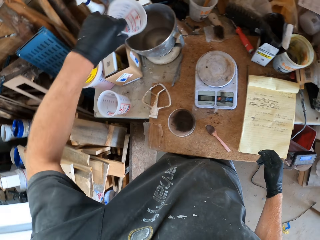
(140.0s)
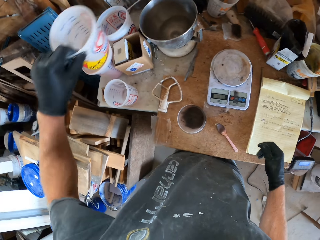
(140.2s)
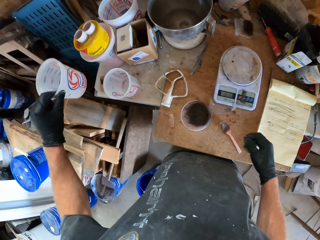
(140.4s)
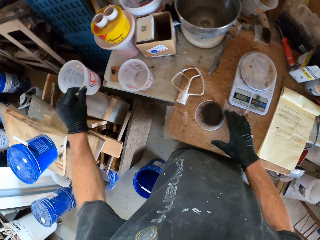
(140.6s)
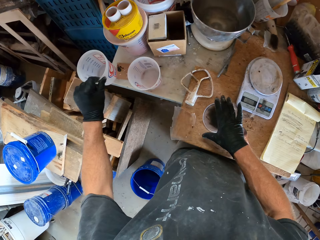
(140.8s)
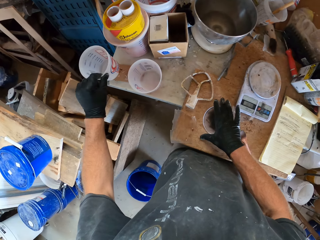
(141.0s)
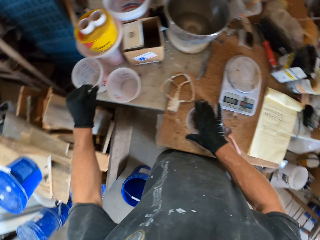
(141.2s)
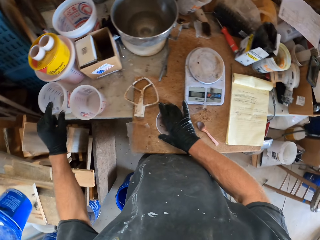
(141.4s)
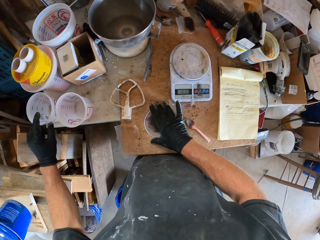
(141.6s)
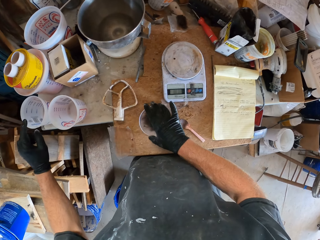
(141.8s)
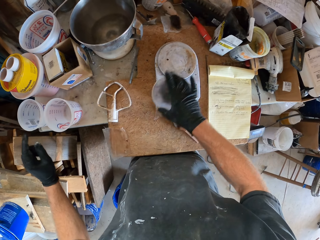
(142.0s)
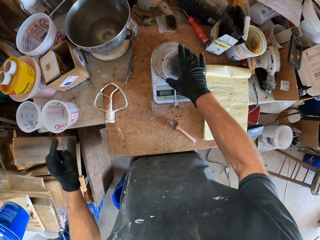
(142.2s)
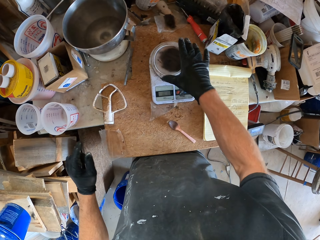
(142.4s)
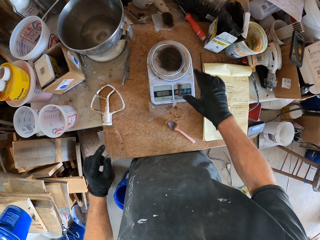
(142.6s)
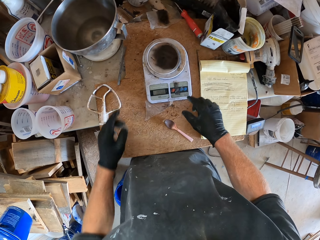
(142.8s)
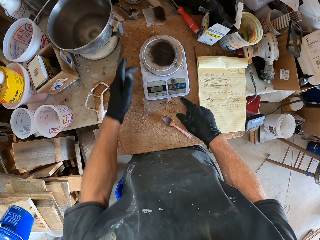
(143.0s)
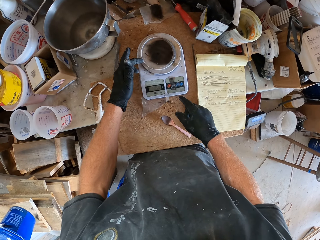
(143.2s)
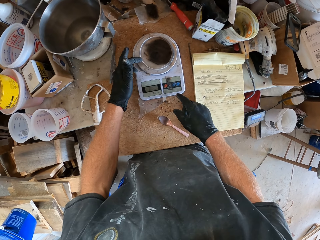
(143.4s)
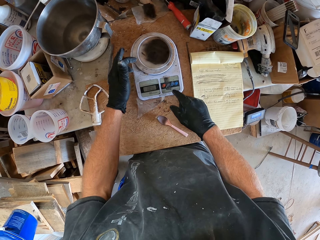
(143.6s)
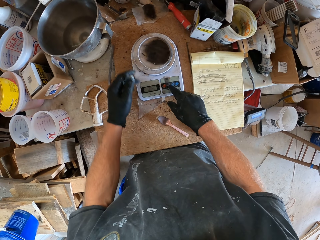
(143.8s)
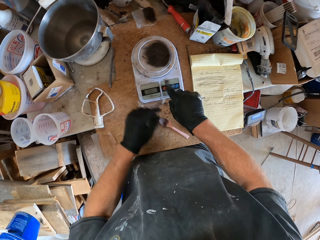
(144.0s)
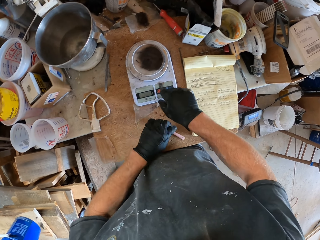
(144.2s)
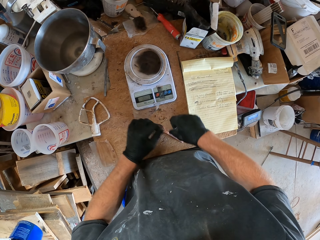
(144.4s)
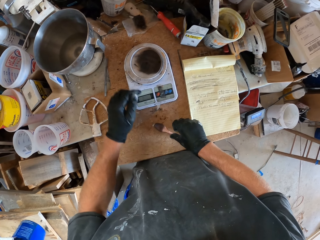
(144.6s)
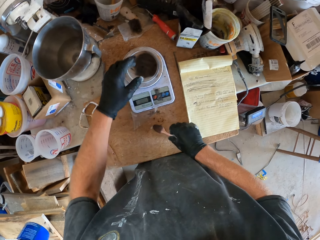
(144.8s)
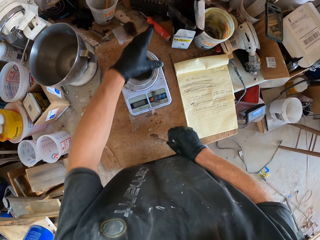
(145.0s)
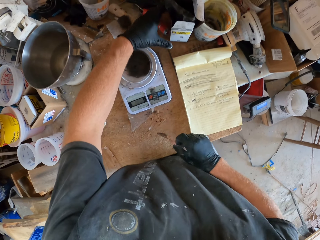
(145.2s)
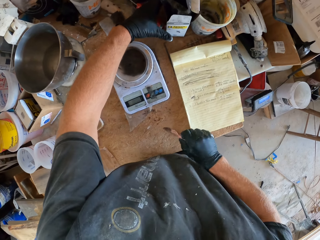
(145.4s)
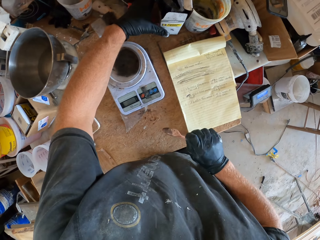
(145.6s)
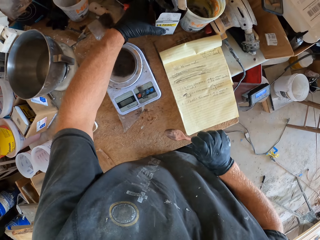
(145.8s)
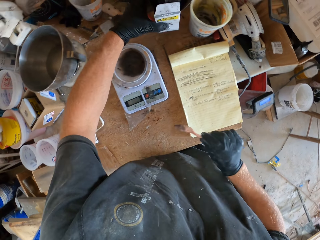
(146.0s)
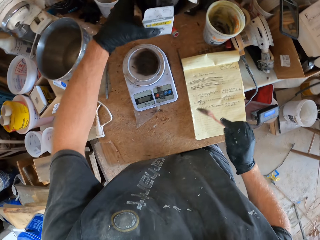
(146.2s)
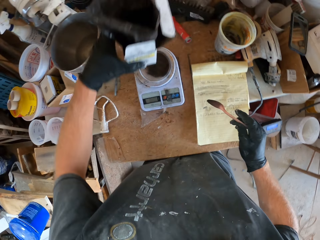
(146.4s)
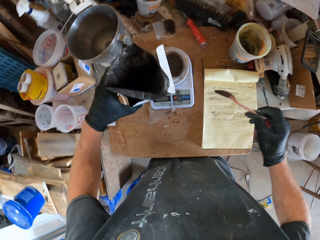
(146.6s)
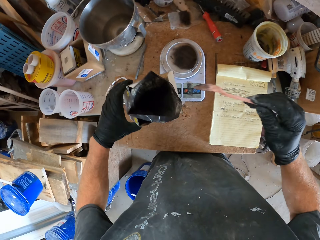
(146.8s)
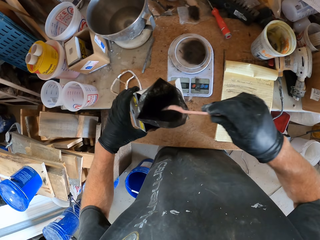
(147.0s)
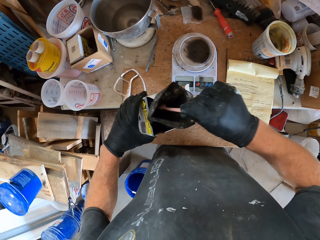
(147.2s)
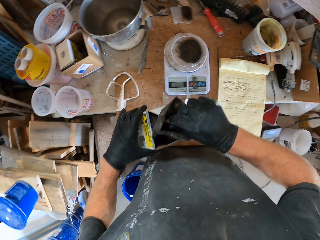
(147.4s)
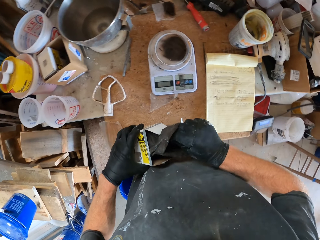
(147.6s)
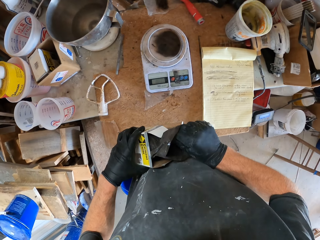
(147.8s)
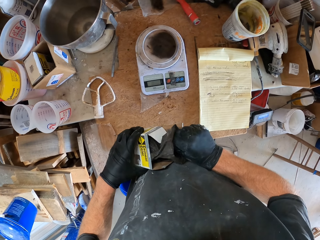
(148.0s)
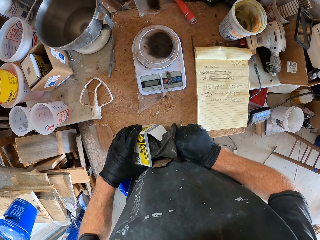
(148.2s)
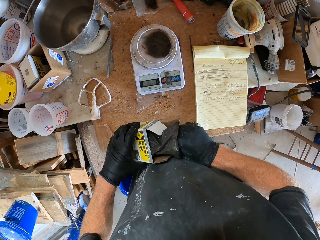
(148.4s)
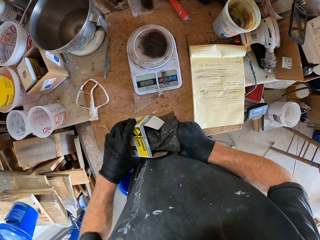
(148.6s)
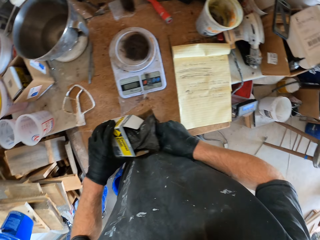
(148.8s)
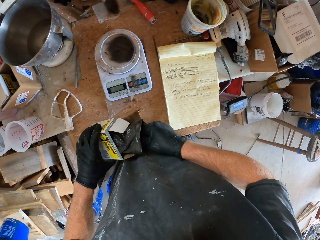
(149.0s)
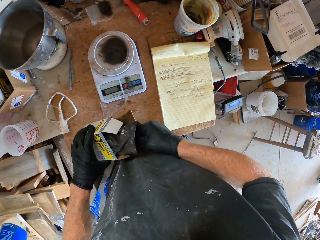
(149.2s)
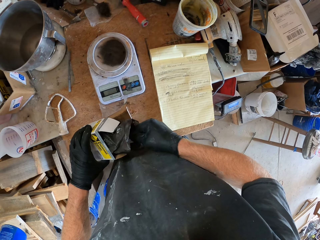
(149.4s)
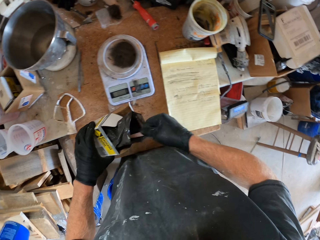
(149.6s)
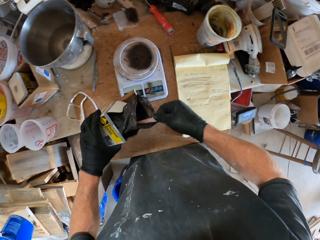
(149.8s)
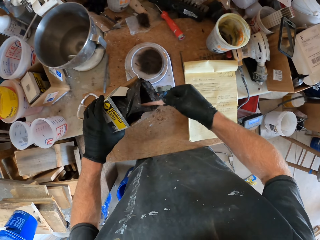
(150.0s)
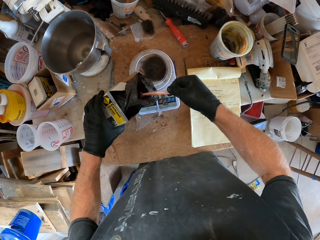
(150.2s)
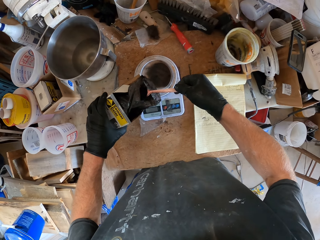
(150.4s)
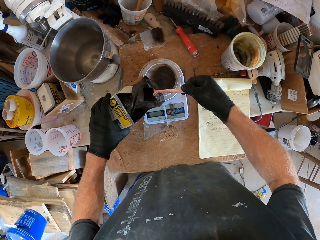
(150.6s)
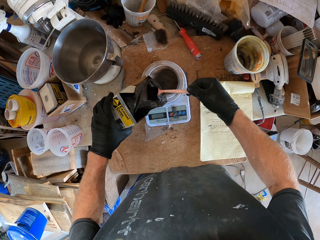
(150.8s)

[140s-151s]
The camera wearer drops the plastic container on the table. They pick up the lid of a plastic container on the table. They put the lid of the plastic container on the weighing scale. They adjust the lid of the plastic container on the weighing scale. They press a button on the weighing scale. They pick up a spoon from the table. They carry a box of black cement dye from the table. They take a spoonful of the black cement dye from the box.

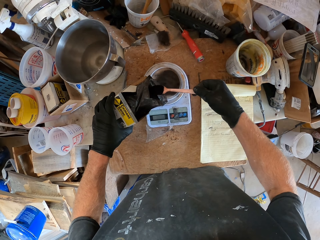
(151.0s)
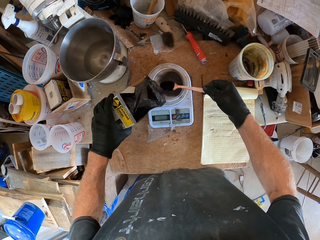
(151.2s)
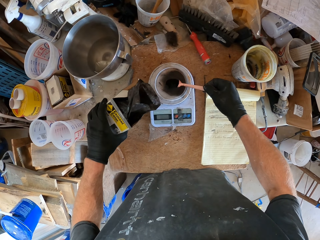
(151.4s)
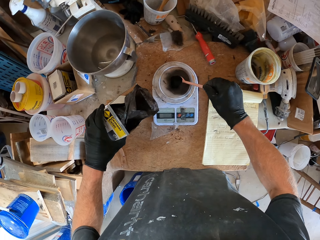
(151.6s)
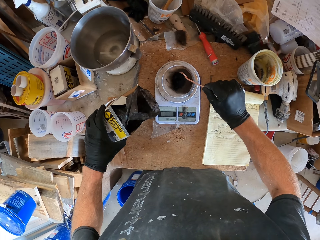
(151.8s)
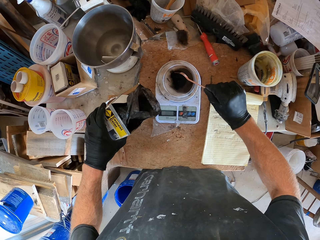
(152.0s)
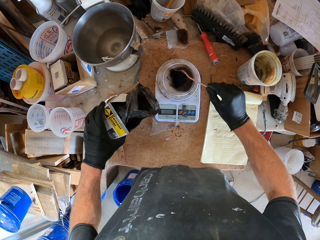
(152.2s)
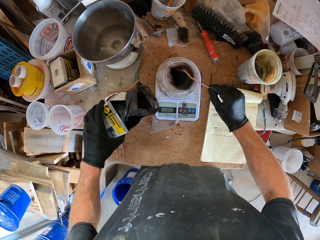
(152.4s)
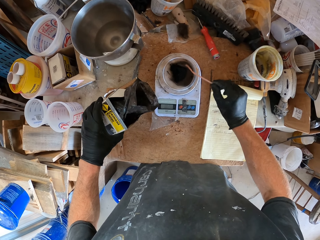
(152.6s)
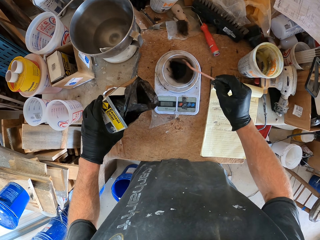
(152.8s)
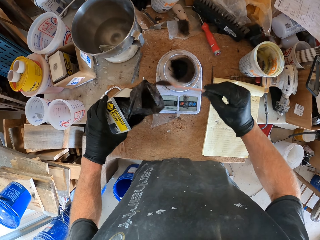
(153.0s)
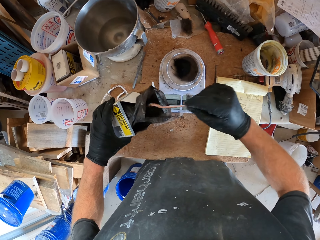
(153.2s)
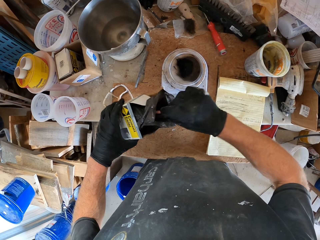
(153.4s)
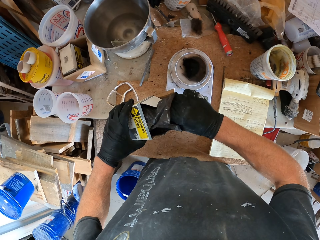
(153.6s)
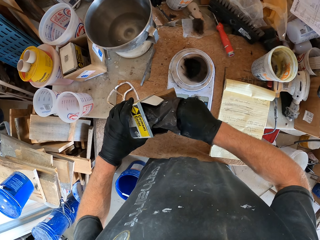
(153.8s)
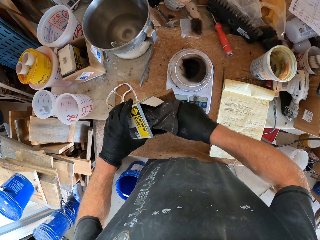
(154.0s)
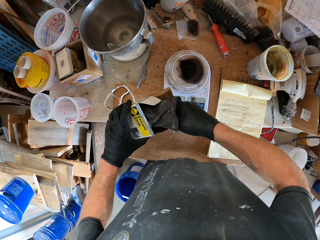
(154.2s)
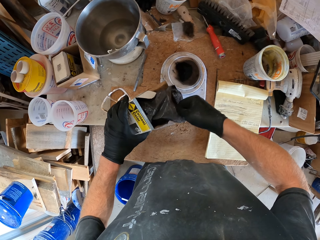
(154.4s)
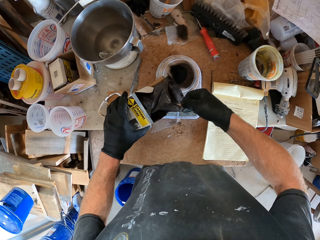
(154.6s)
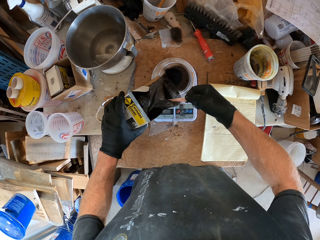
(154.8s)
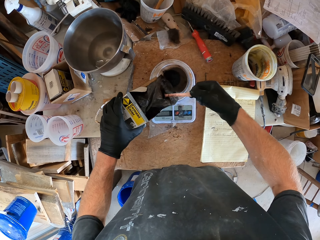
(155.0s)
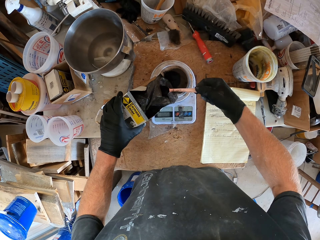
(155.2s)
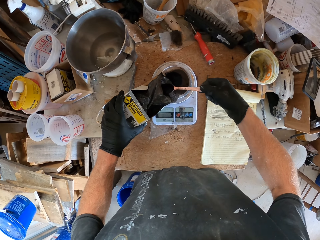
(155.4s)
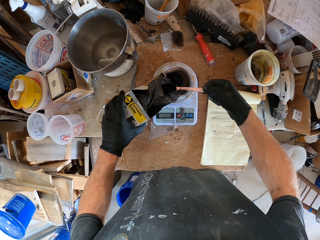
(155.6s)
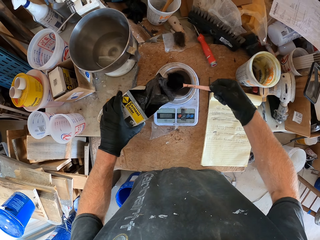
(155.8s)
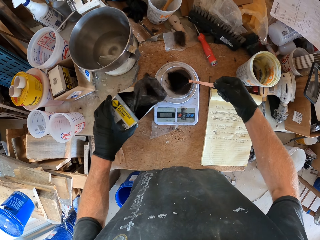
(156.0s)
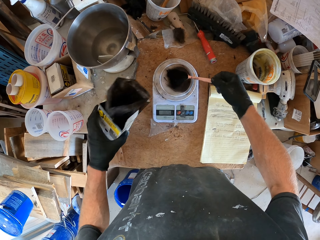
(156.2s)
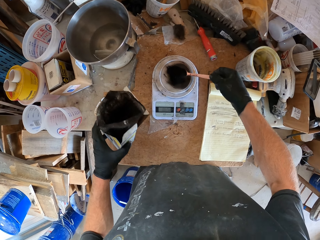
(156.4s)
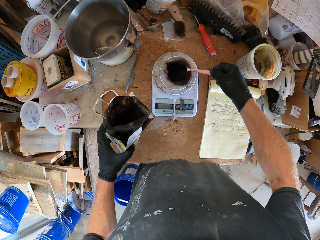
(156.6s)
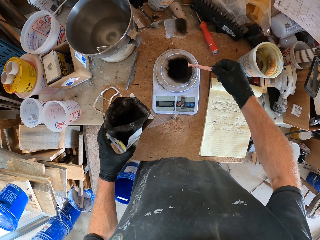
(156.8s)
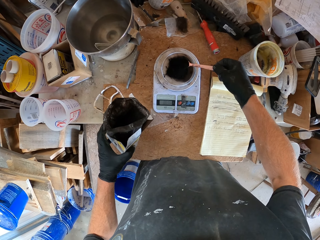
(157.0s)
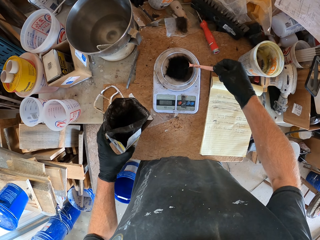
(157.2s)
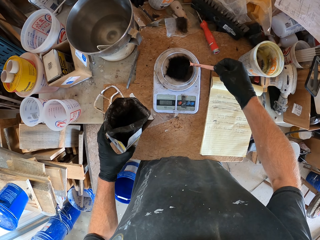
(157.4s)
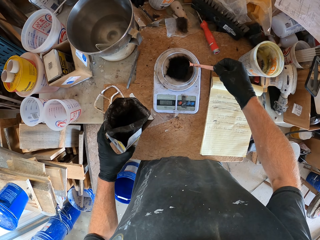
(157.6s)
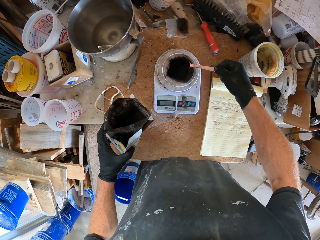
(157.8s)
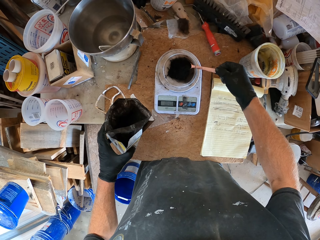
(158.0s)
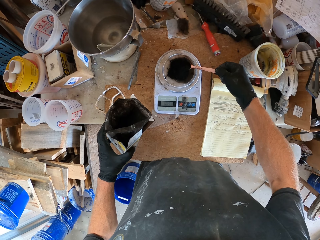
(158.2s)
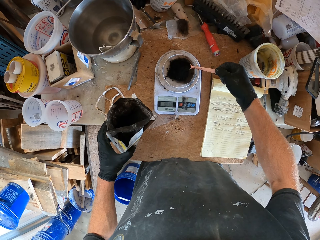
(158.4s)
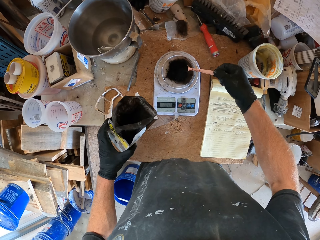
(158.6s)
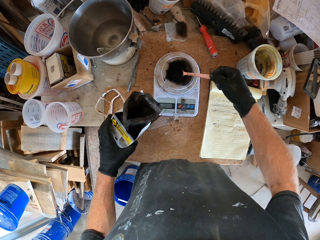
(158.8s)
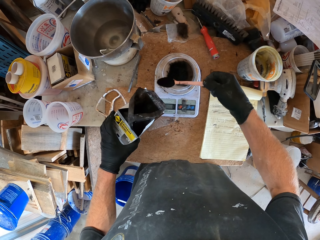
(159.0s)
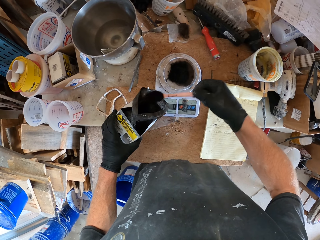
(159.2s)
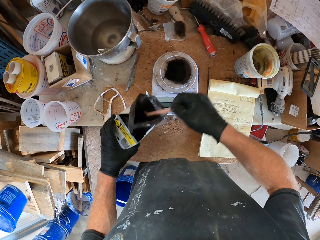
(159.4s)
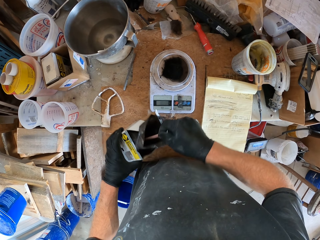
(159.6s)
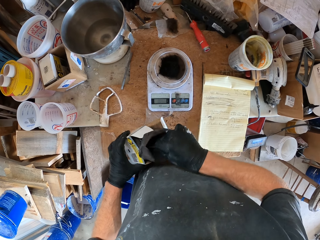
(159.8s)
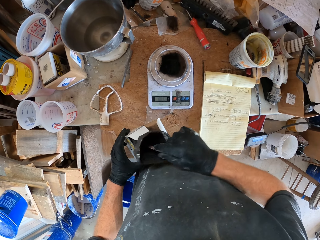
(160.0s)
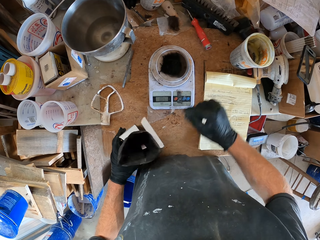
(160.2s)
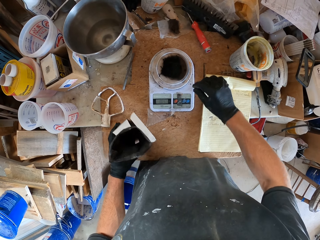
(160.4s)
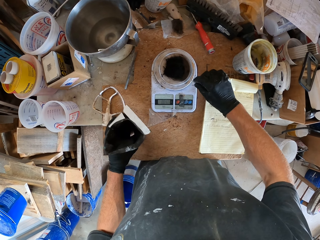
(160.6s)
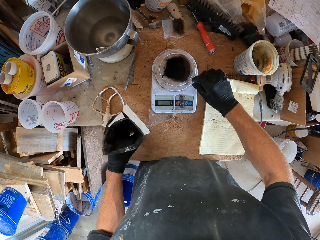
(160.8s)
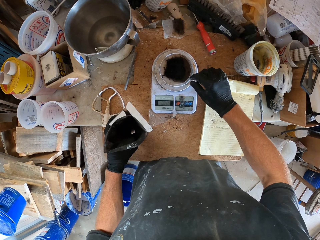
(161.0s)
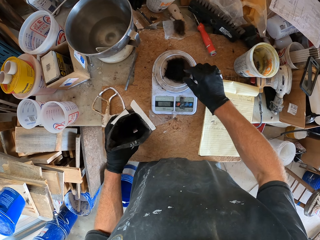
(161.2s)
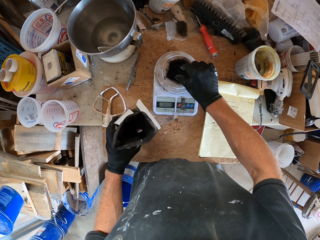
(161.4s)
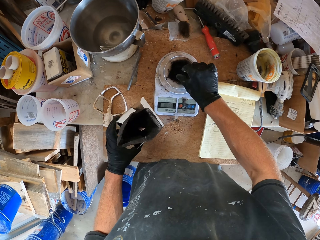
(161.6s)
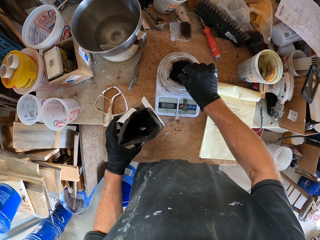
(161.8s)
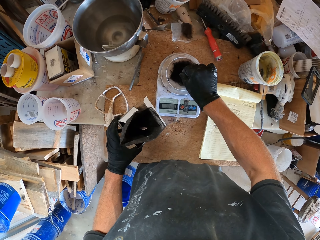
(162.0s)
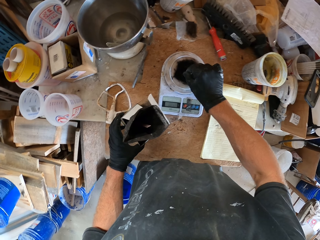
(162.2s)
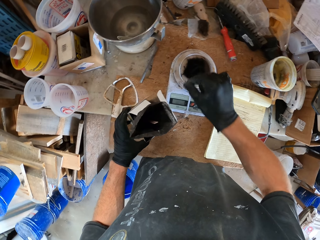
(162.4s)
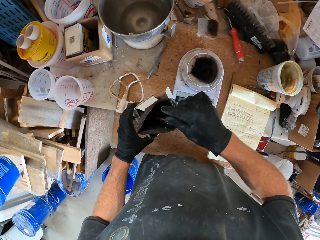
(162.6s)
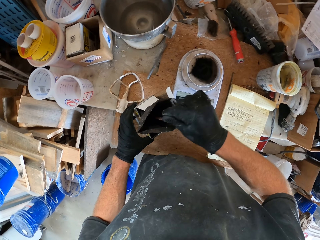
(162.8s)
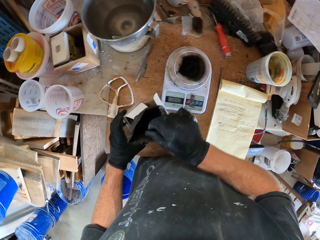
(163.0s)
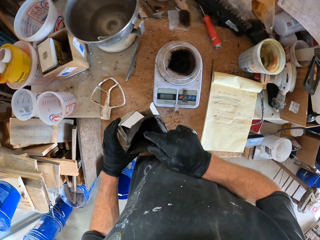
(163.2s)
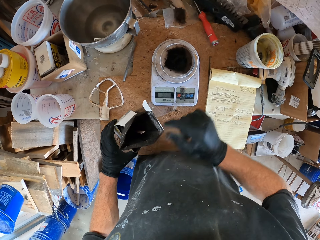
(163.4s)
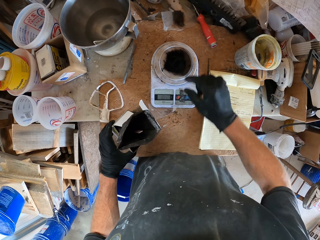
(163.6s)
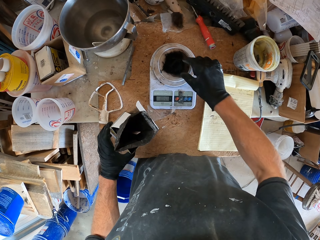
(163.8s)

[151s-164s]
The camera wearer pours the spoonful of black cement dye into the lid of a plastic container on the weighing scale. They take another spoonful of the black cement dye from the box. They pour part of the spoonful of the black cement dye into the lid of the plastic container on the weighing scale. They put the remaining black cement dye into the box with the spoon. They take a pinch of the black cement dye from the lid of the plastic container. They put the pinch of black cement dye into the box.
